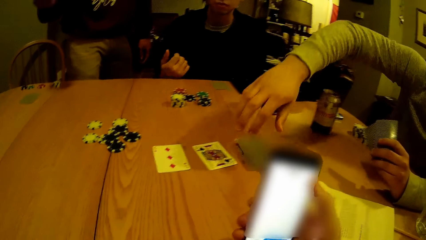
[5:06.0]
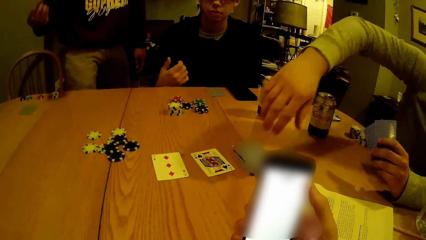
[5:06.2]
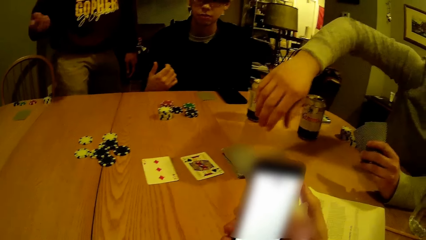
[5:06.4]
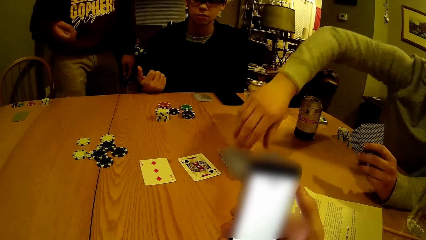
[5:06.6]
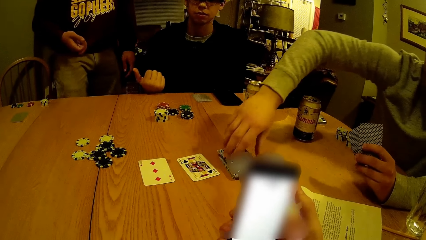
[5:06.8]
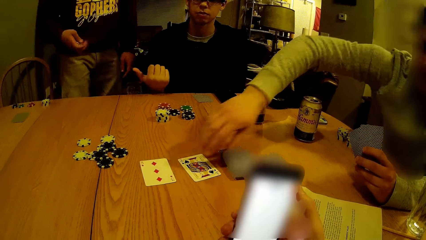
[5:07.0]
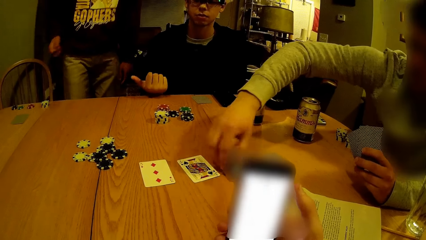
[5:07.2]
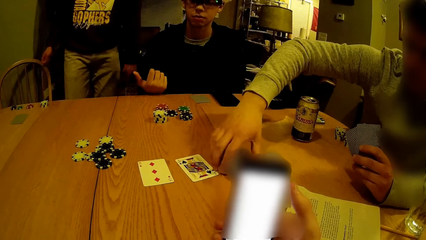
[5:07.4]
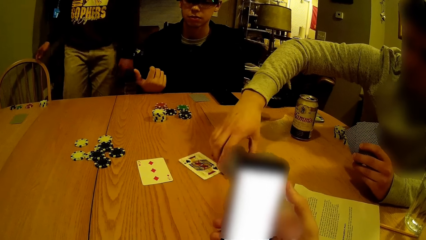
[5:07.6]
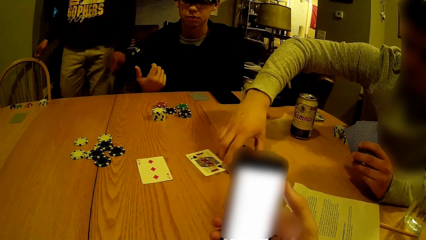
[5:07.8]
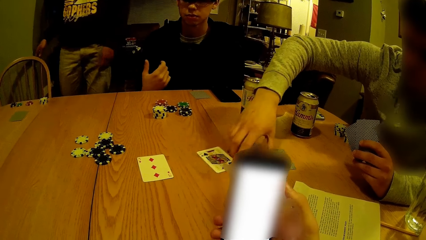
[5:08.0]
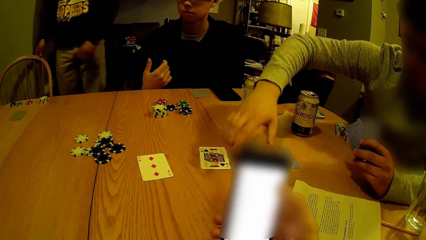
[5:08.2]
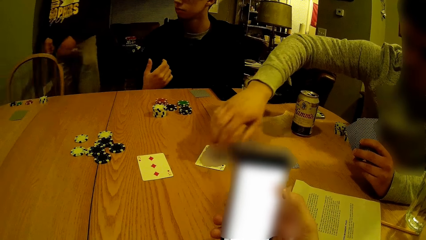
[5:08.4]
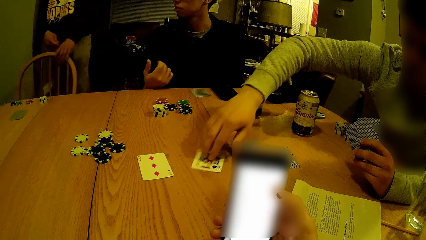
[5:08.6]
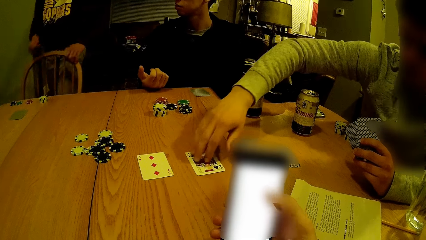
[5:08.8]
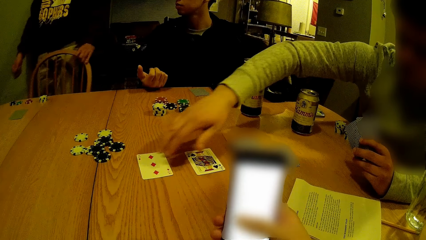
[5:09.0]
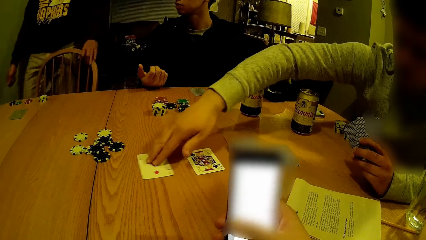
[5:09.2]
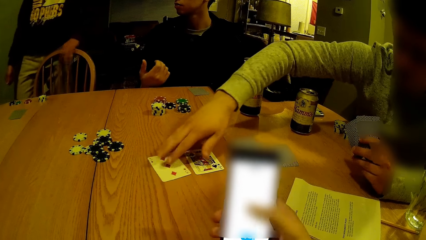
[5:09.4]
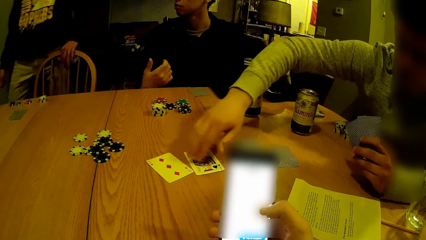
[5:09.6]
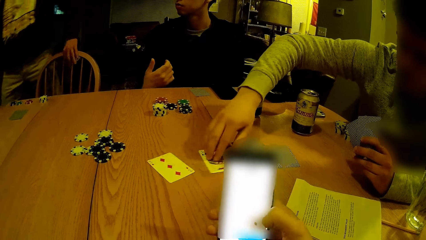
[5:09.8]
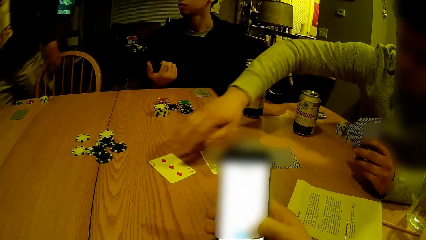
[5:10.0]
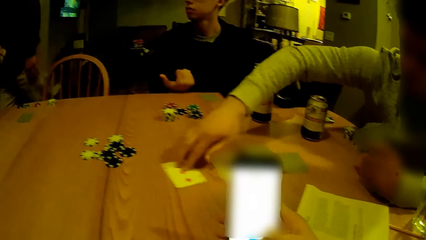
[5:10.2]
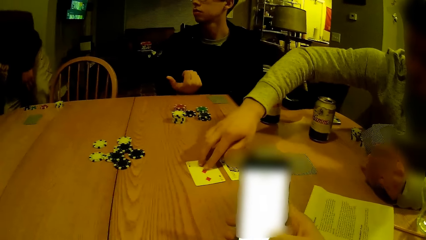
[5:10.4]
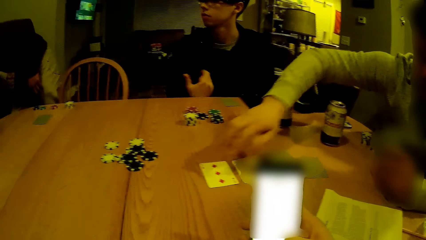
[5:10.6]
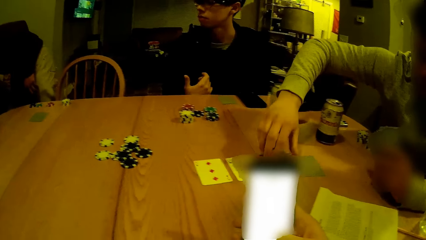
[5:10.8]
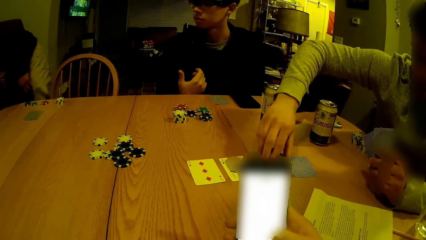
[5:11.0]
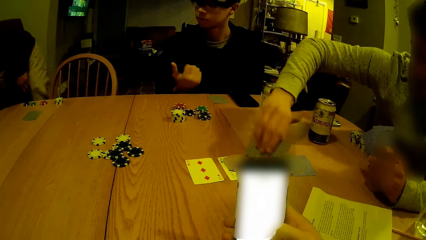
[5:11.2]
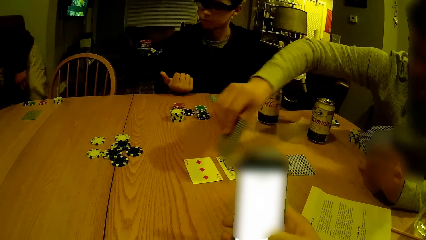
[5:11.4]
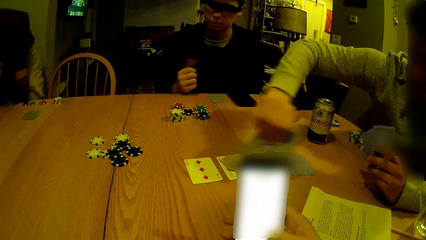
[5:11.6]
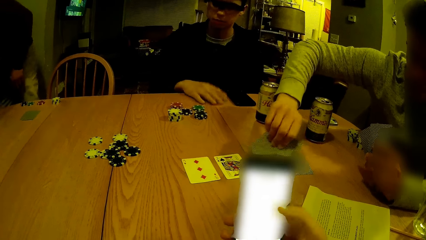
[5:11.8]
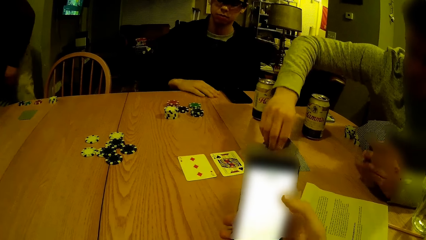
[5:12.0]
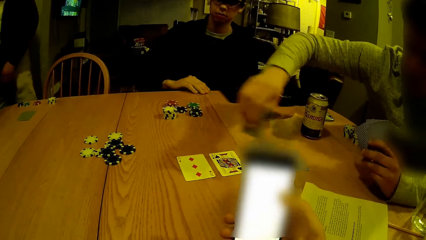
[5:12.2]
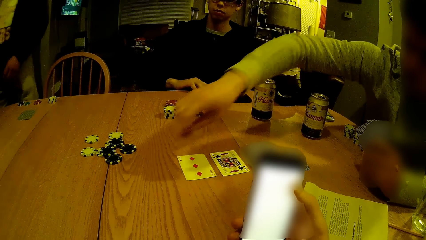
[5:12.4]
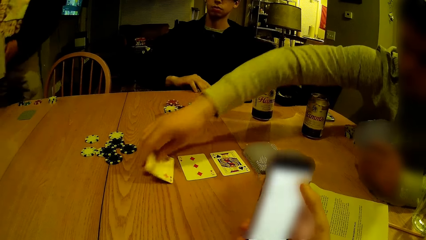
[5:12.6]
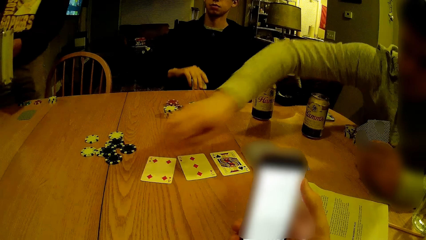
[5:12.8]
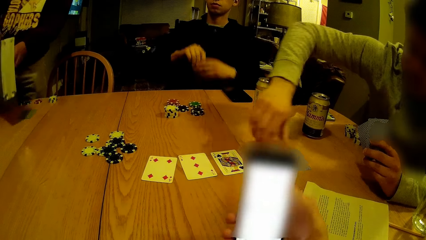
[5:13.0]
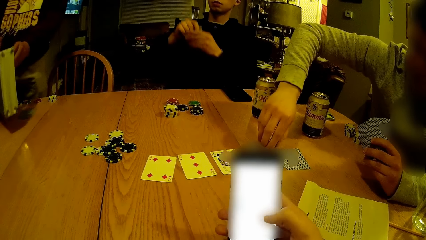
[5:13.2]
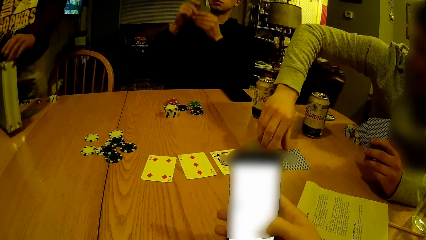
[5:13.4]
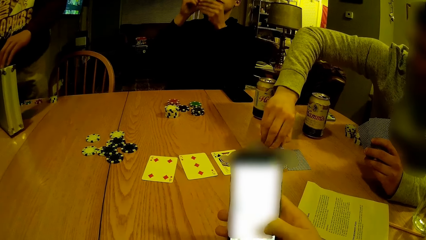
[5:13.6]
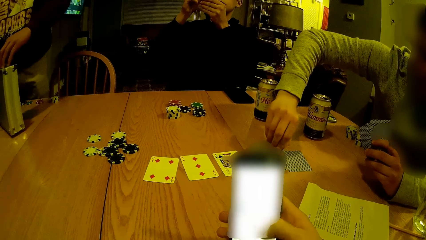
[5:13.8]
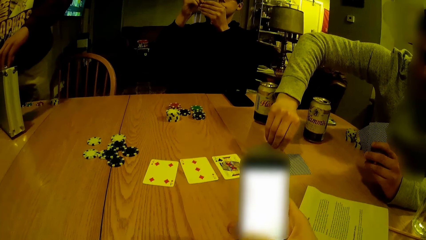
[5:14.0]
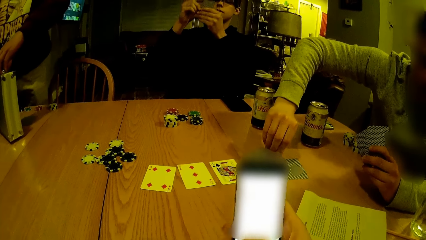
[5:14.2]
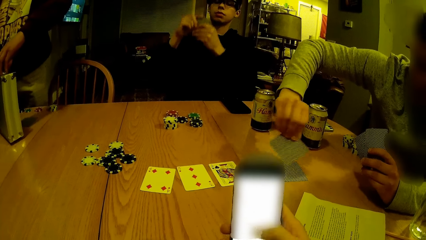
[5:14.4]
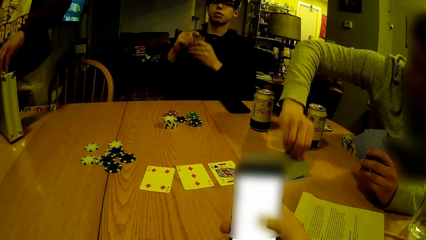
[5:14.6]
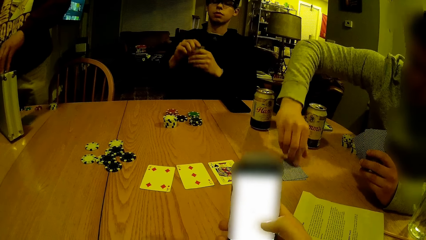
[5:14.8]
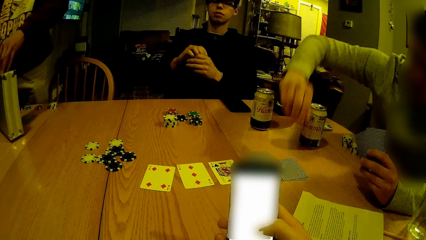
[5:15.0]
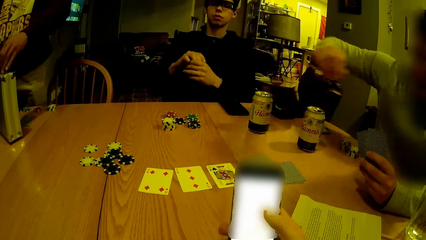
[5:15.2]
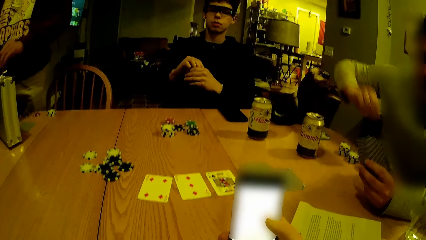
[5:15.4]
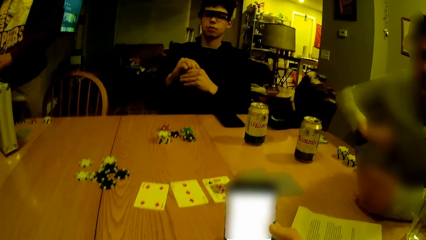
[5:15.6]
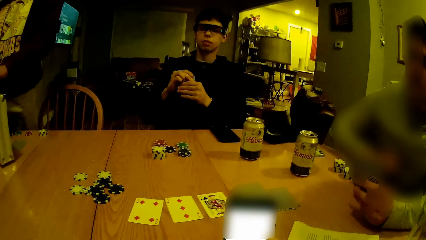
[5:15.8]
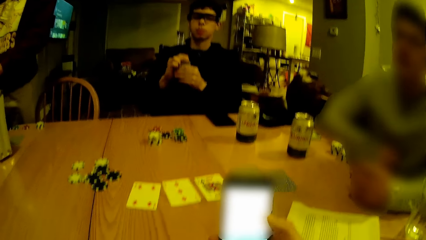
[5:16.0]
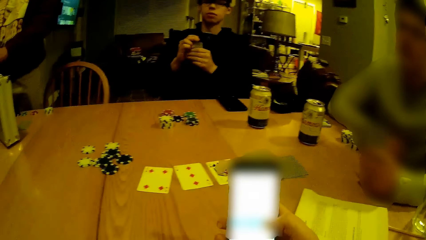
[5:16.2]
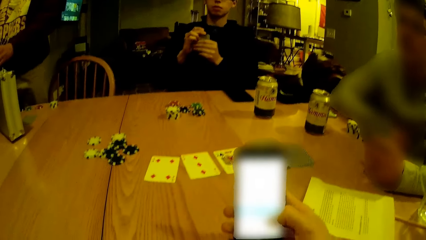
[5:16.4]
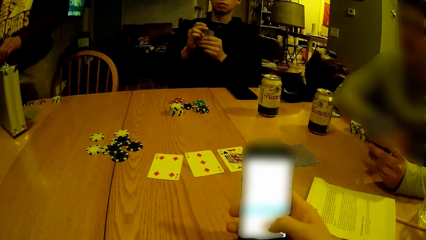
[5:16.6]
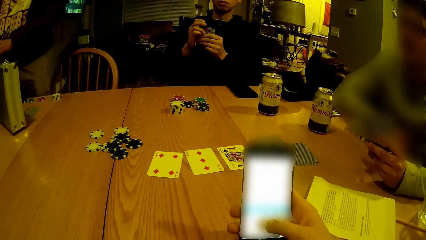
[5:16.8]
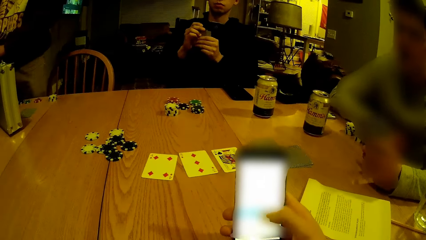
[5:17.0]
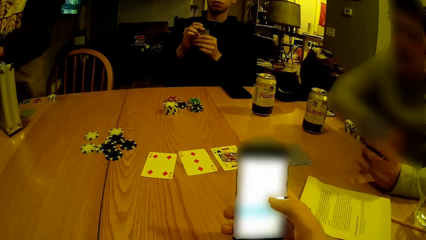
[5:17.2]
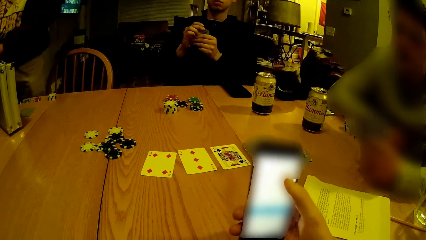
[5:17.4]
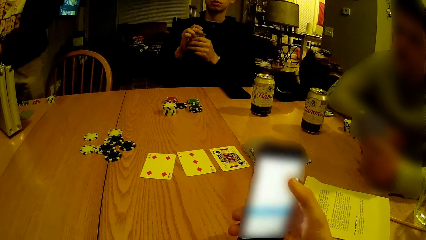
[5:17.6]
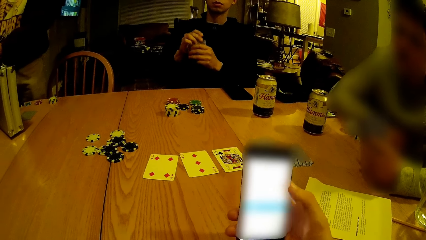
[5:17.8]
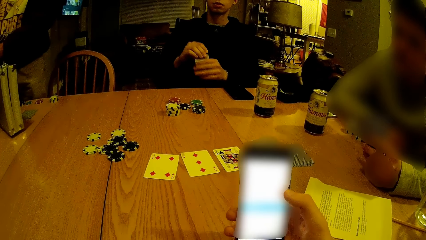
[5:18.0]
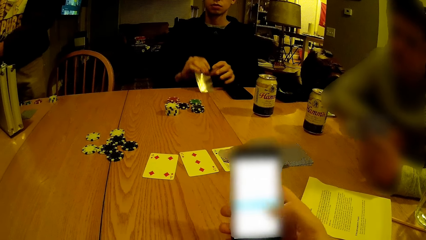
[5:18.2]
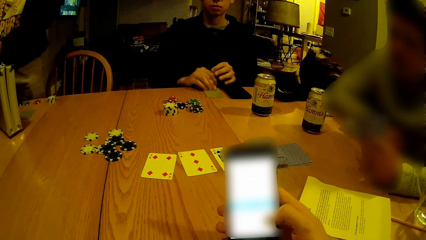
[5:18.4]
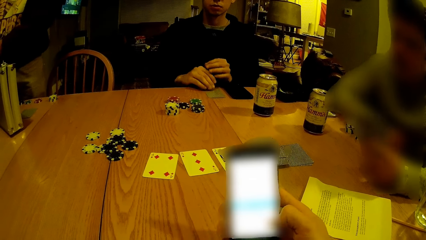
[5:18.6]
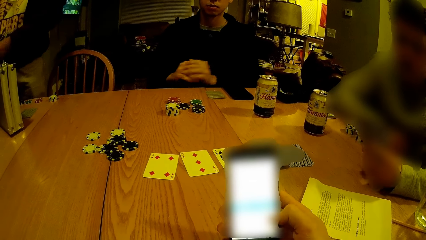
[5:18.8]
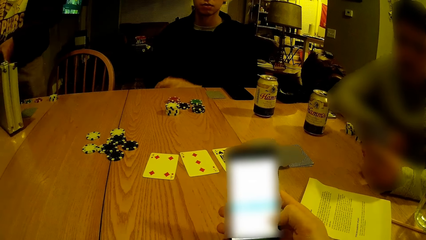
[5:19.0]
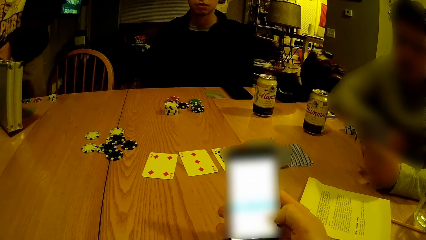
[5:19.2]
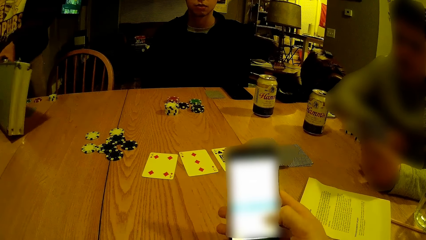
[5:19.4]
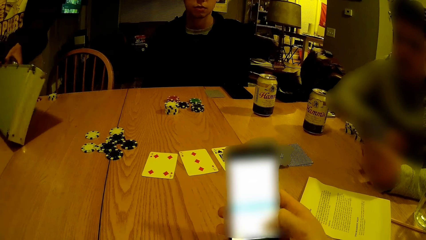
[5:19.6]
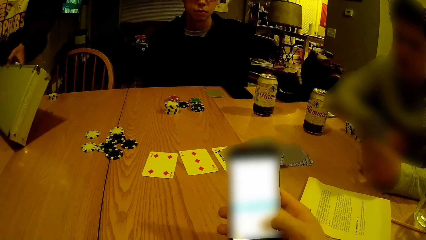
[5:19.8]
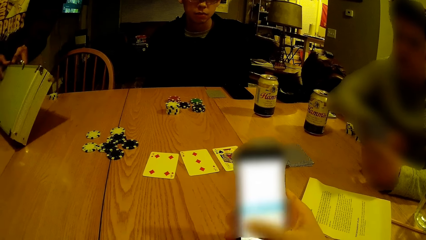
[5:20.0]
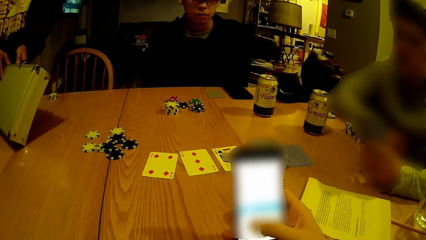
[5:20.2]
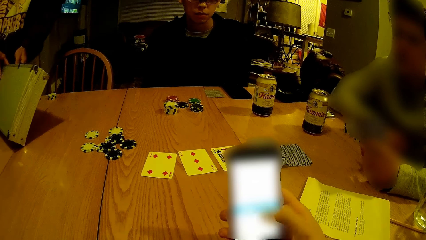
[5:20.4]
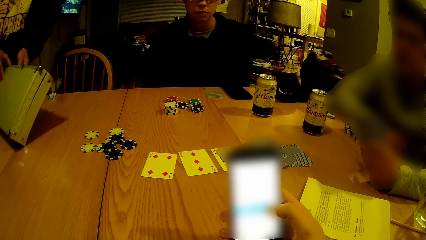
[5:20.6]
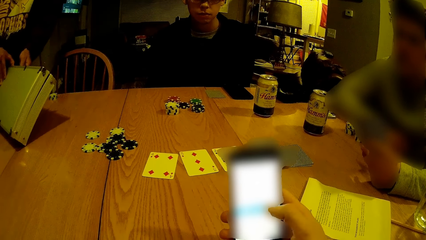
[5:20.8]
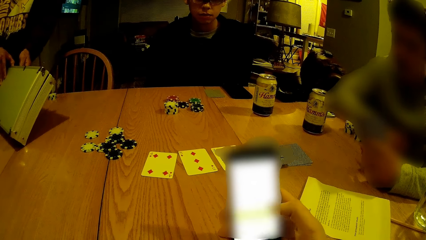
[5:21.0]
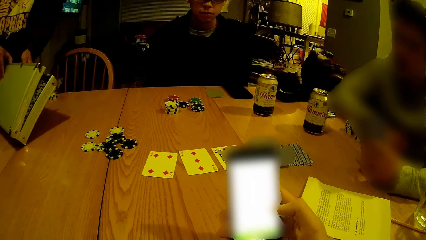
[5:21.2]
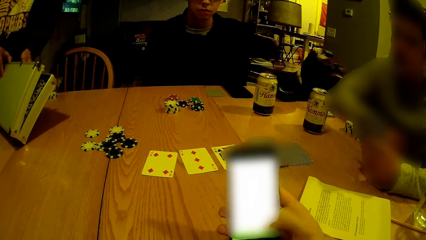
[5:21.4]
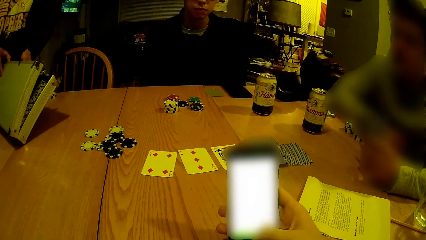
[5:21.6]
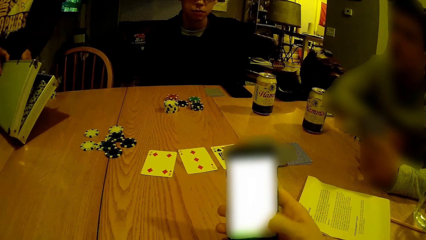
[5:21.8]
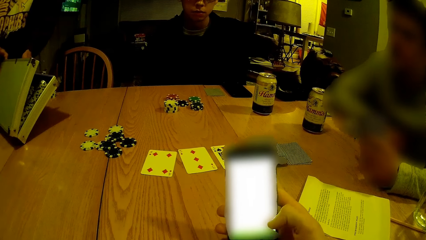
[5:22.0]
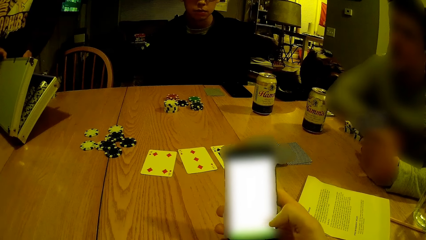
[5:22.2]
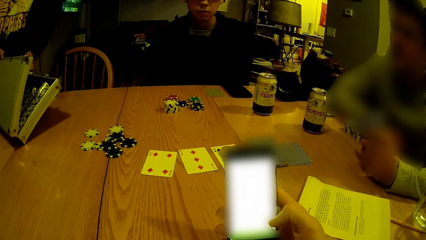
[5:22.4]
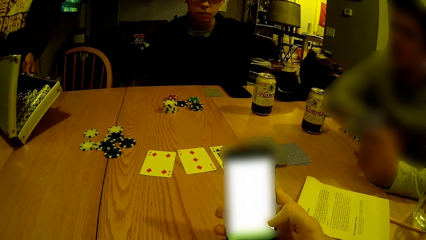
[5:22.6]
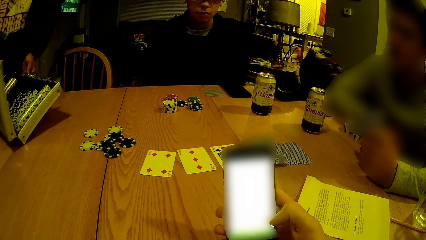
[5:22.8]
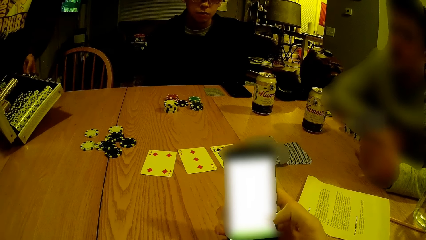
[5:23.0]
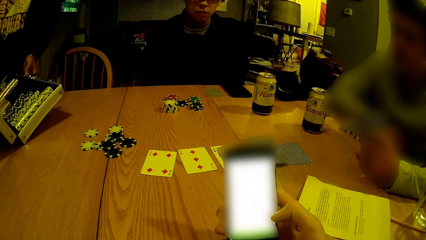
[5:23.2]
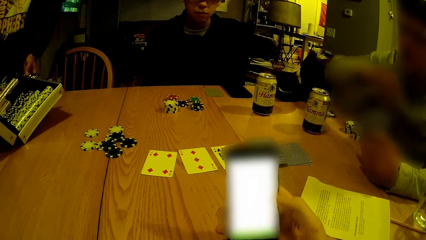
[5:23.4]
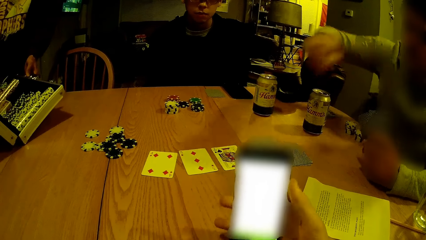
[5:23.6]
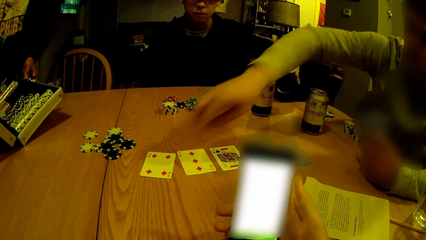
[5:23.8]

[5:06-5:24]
A man shifts a chair with his left hand. The man drops a briefcase on the table with both hands. Another man holds cards with both hands and drops a card on the table with his right hand. The camera wearer dials a phone. The first man opens the briefcase on the table with both hands.
